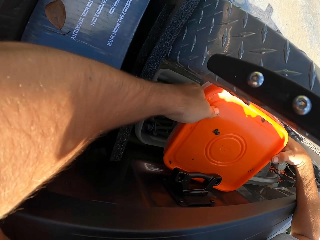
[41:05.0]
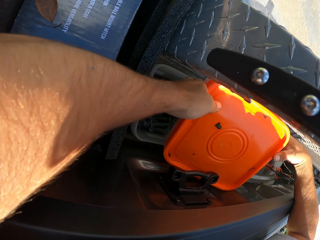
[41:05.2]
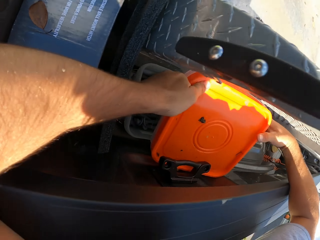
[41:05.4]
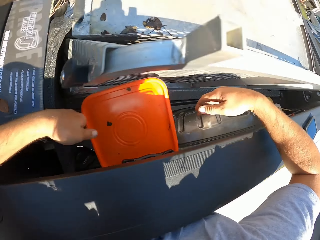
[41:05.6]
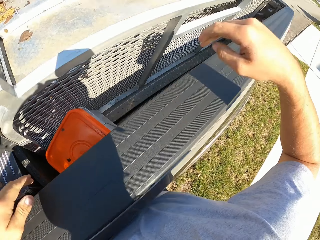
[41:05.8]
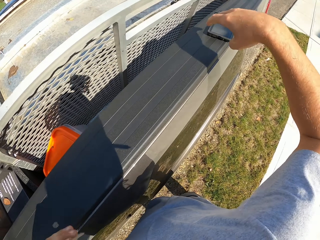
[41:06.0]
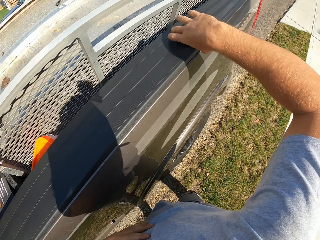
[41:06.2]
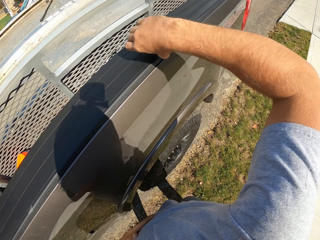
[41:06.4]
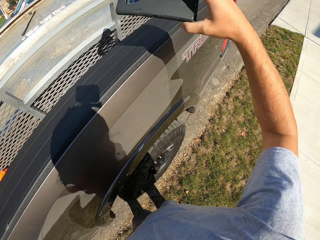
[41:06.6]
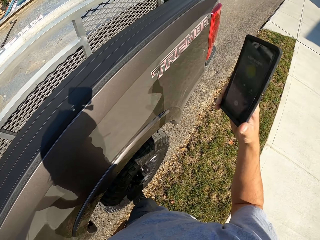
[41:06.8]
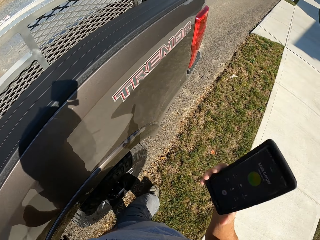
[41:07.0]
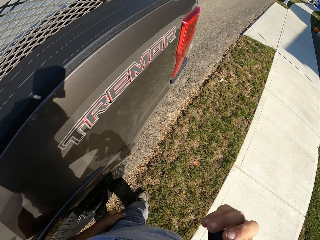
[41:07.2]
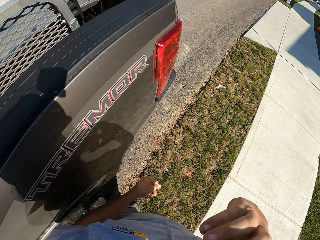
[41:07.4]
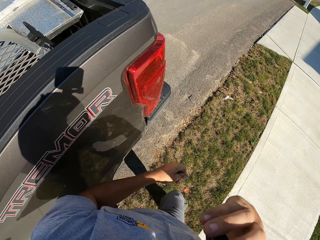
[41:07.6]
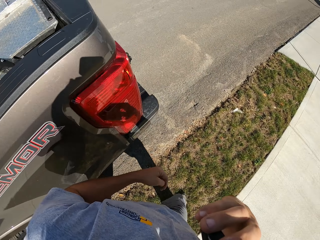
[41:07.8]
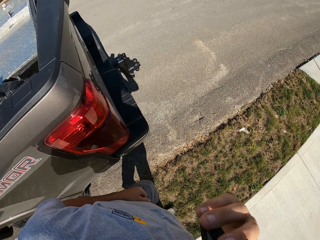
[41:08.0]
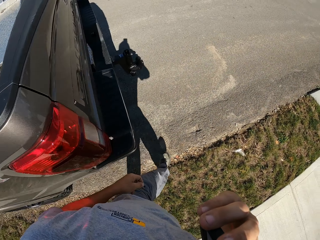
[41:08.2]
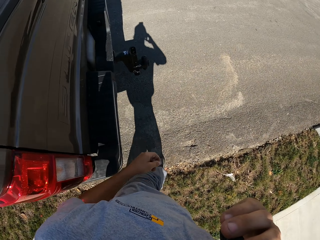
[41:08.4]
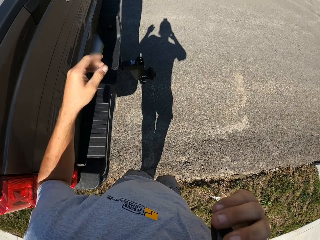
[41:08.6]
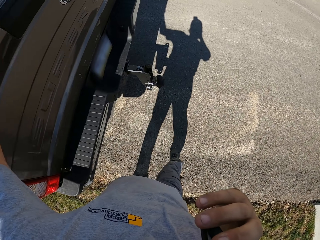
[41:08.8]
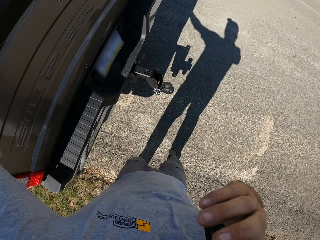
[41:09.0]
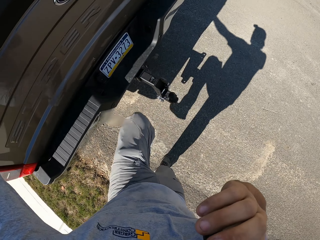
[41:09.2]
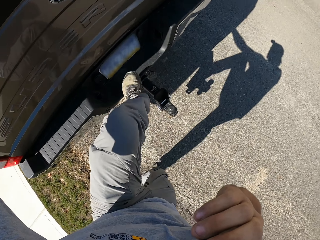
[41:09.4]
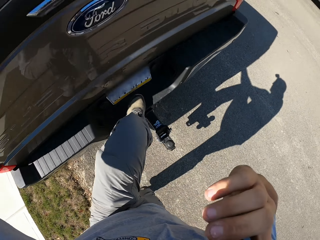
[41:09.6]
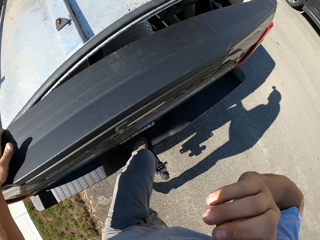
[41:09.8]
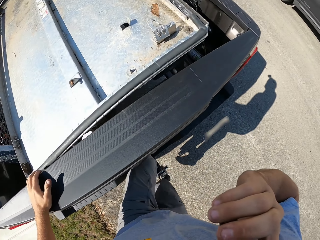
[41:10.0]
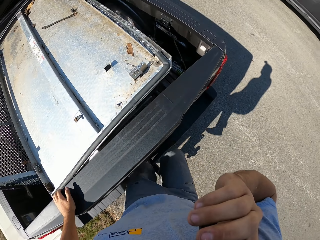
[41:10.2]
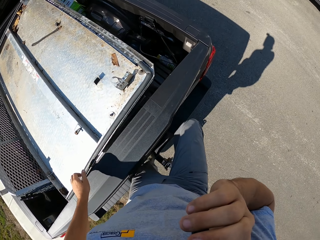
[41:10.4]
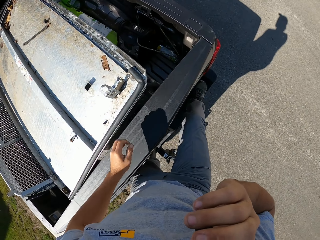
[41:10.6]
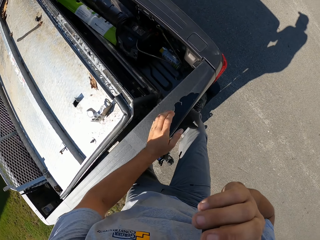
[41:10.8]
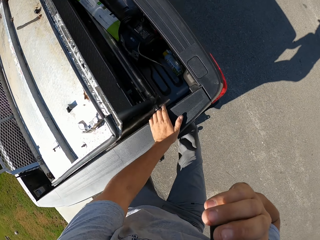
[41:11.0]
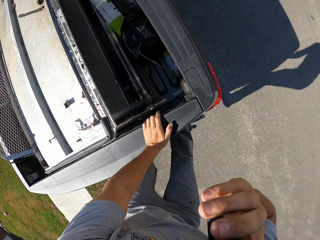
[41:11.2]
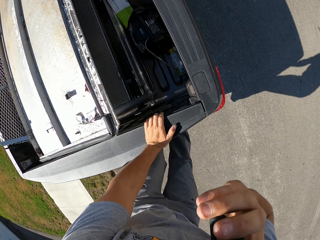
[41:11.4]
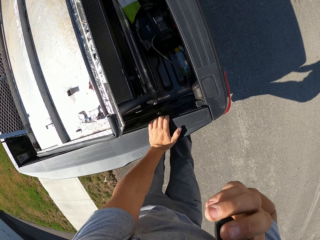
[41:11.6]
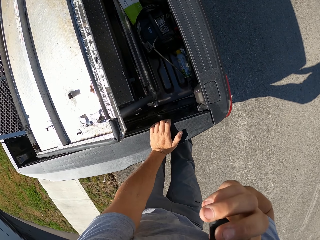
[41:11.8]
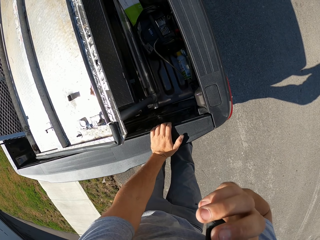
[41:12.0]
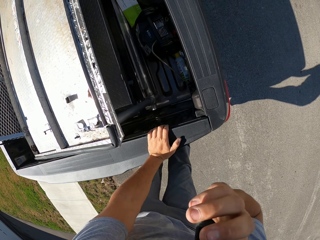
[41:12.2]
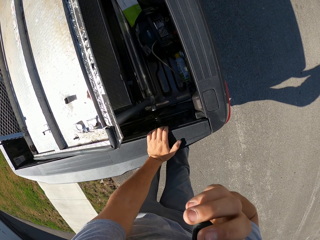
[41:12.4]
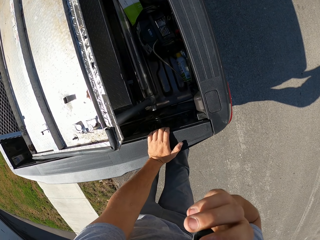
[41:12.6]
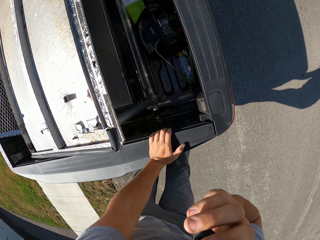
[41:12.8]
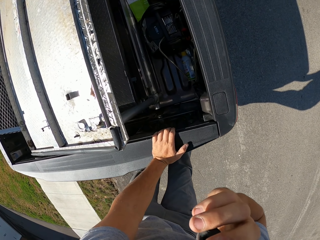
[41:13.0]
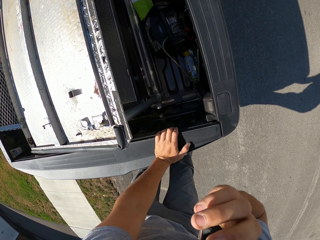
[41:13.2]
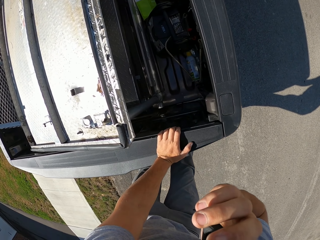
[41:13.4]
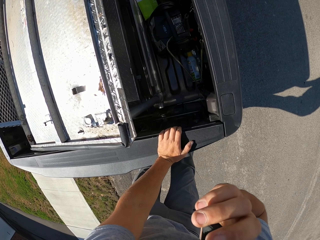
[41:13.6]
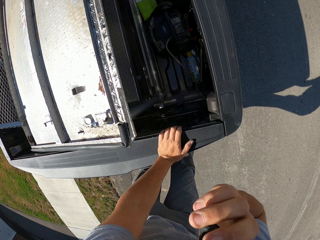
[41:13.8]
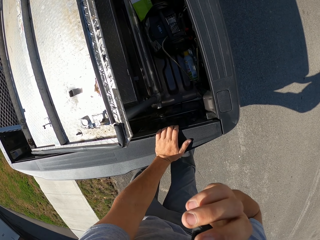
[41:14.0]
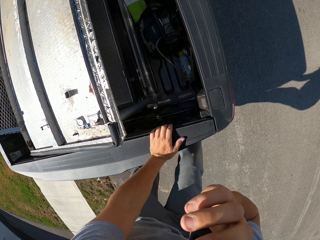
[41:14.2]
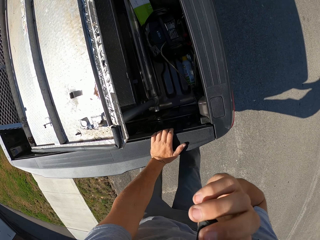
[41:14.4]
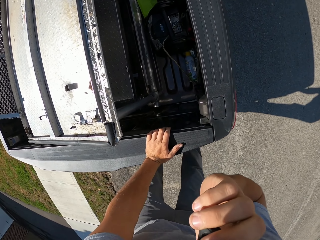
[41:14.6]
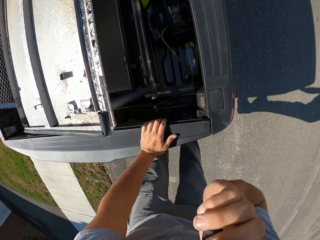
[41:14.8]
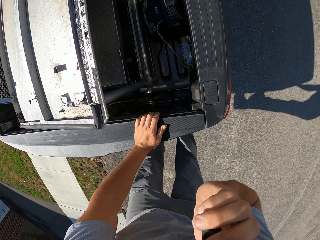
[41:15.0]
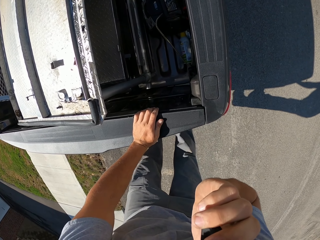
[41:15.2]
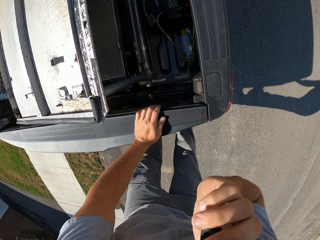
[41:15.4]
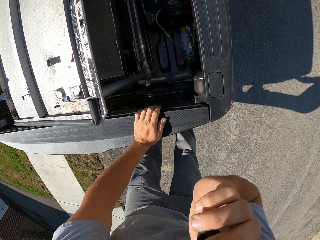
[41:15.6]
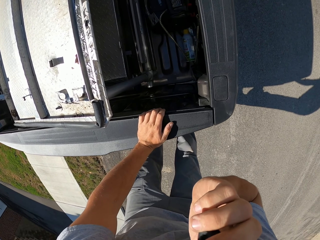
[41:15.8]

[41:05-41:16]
The camera wearer releases the hands from the container. They pick up the phone. They walk around the truck. They climb the truck. They jump at the back of the truck. They stare at the truck. They stand at the back of the truck for a while.

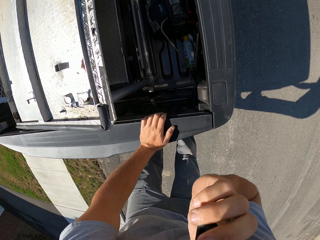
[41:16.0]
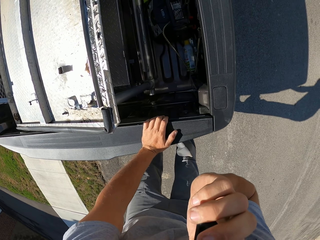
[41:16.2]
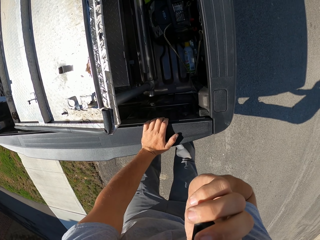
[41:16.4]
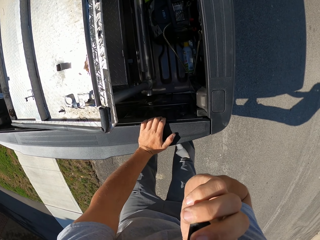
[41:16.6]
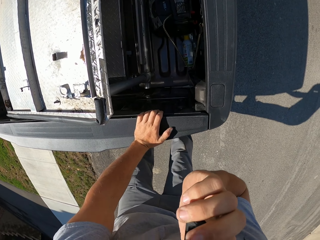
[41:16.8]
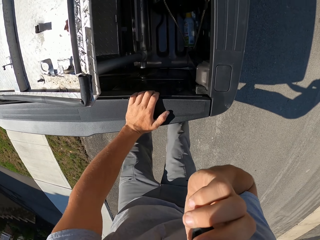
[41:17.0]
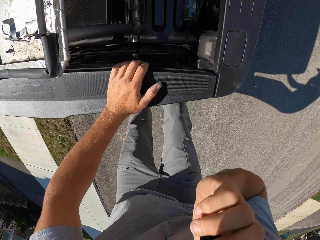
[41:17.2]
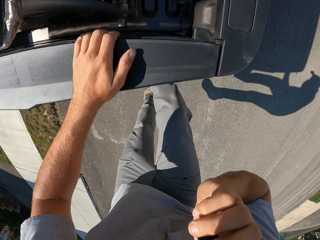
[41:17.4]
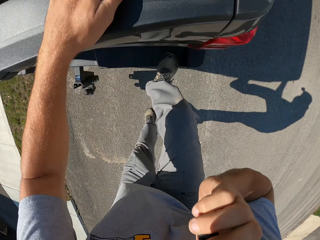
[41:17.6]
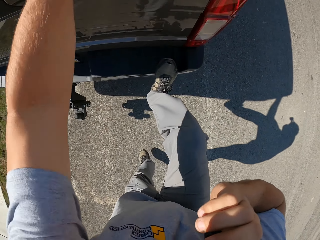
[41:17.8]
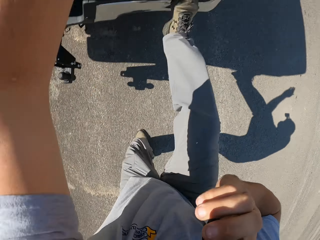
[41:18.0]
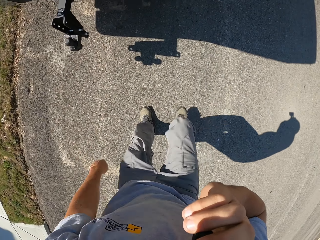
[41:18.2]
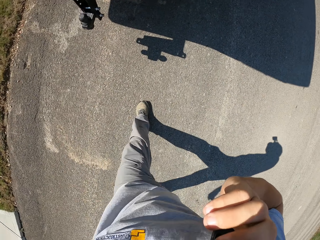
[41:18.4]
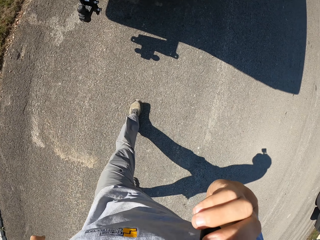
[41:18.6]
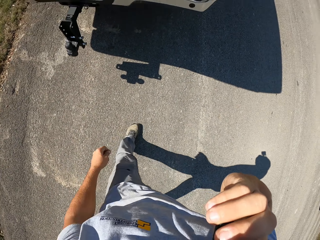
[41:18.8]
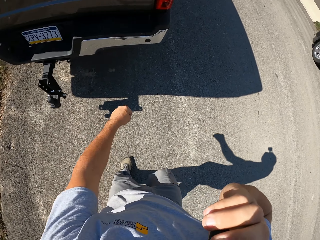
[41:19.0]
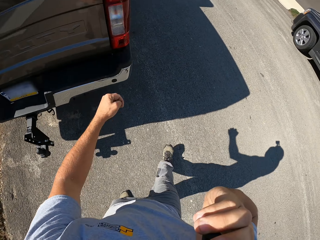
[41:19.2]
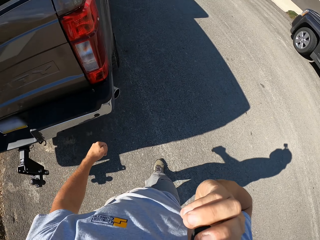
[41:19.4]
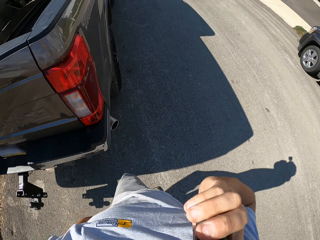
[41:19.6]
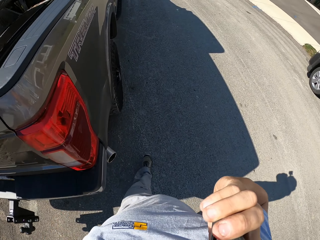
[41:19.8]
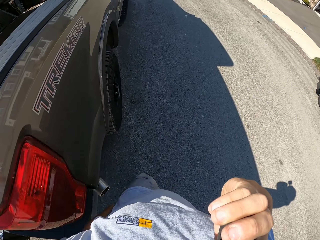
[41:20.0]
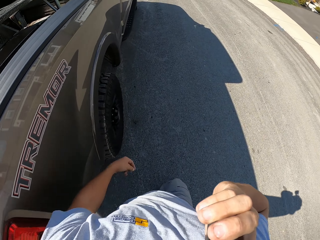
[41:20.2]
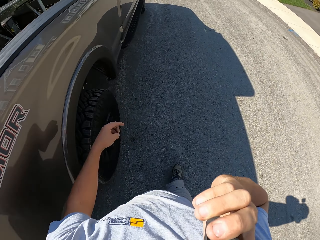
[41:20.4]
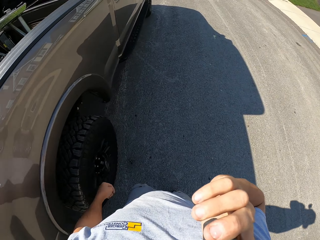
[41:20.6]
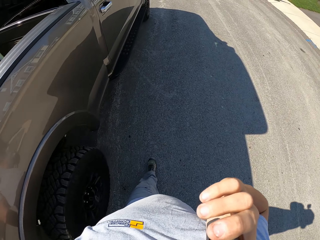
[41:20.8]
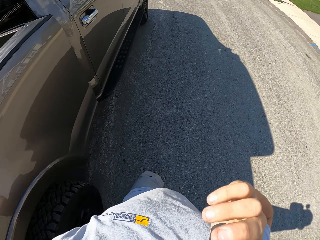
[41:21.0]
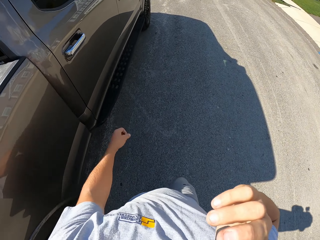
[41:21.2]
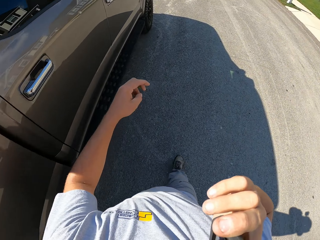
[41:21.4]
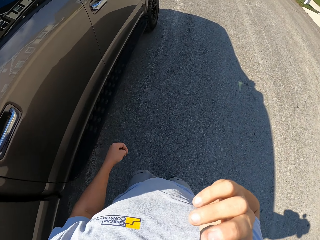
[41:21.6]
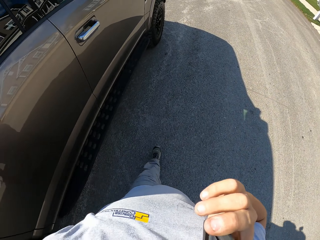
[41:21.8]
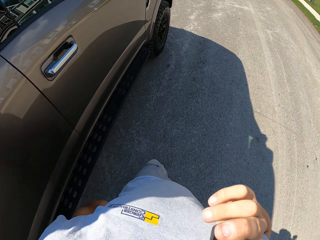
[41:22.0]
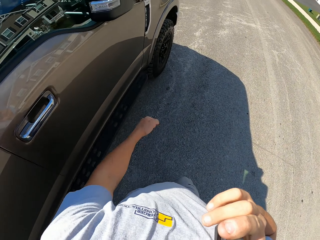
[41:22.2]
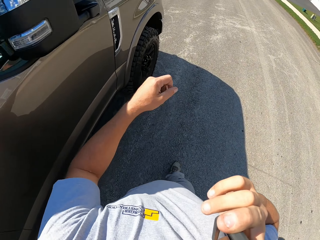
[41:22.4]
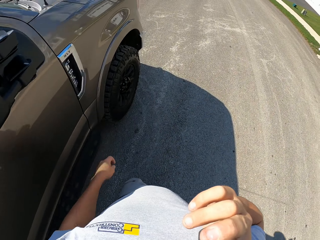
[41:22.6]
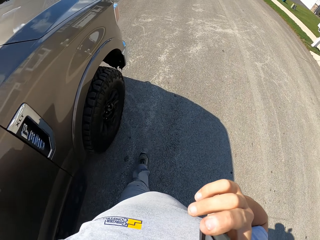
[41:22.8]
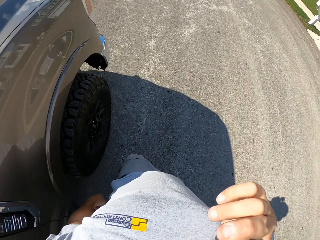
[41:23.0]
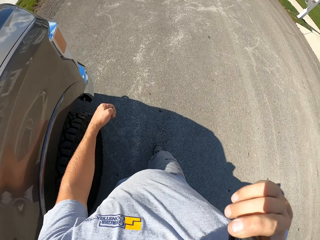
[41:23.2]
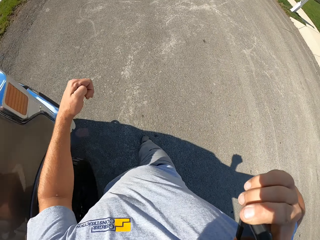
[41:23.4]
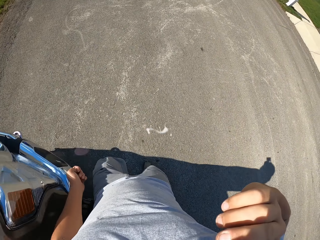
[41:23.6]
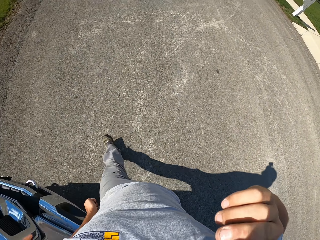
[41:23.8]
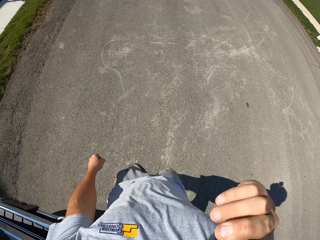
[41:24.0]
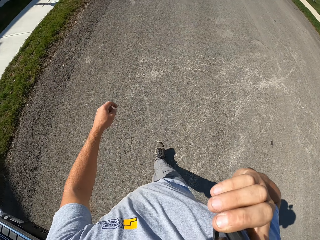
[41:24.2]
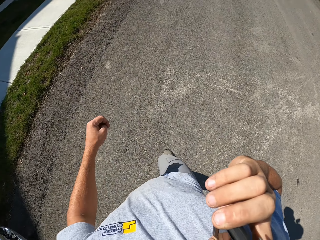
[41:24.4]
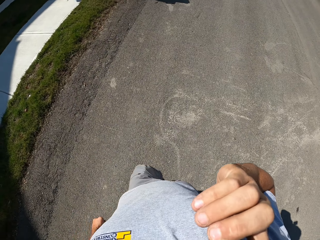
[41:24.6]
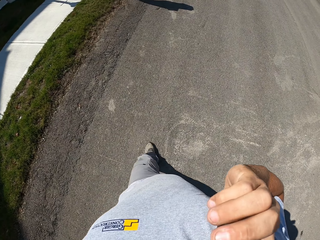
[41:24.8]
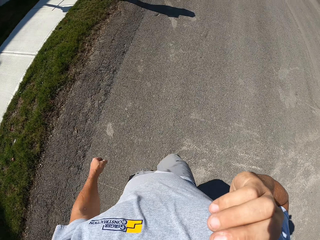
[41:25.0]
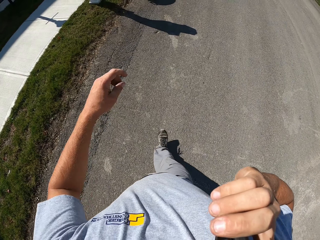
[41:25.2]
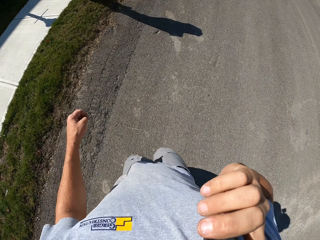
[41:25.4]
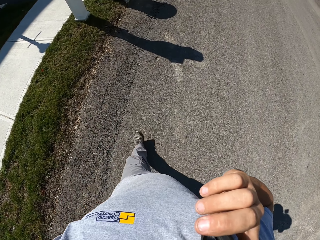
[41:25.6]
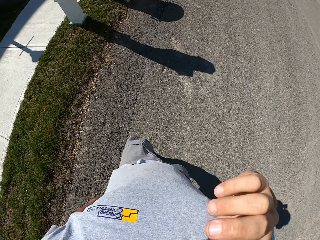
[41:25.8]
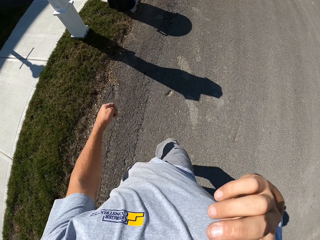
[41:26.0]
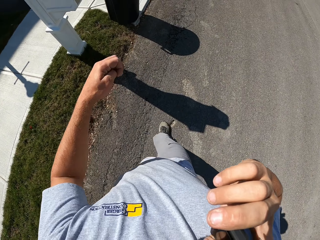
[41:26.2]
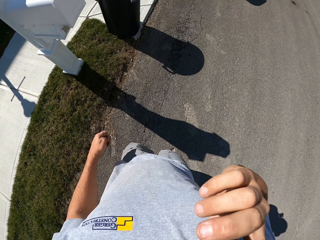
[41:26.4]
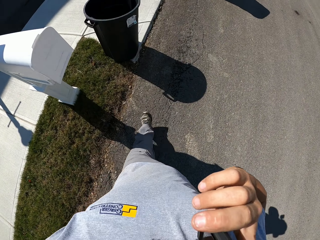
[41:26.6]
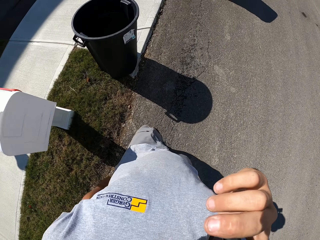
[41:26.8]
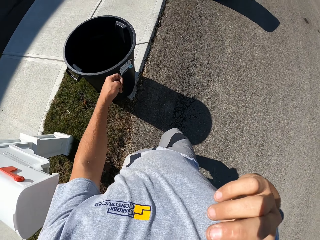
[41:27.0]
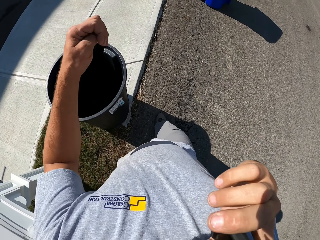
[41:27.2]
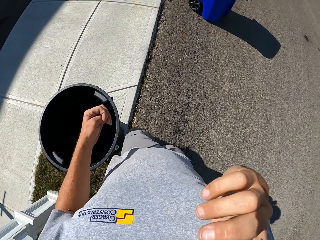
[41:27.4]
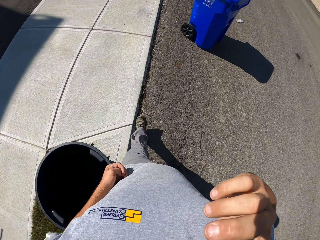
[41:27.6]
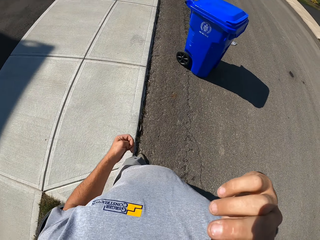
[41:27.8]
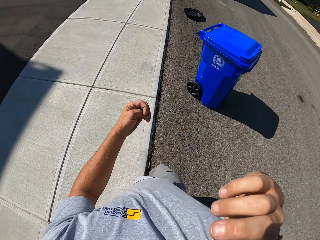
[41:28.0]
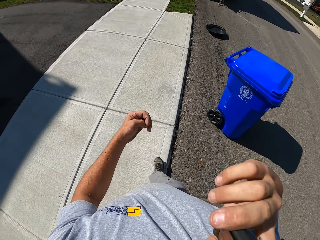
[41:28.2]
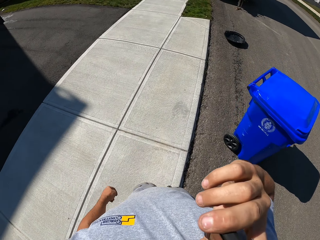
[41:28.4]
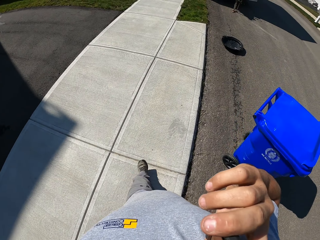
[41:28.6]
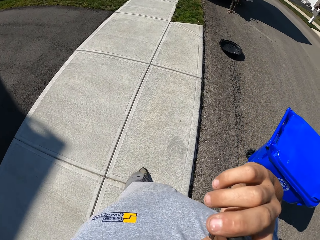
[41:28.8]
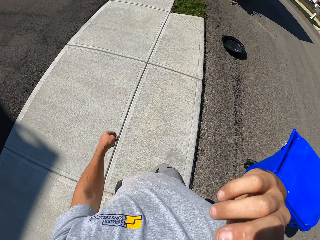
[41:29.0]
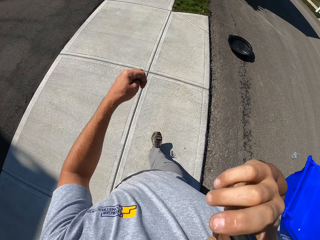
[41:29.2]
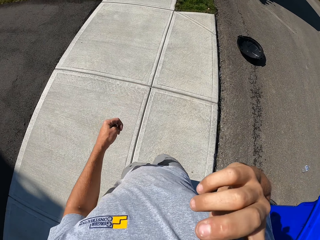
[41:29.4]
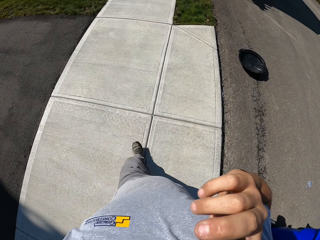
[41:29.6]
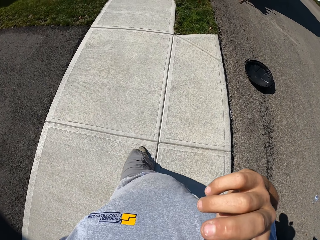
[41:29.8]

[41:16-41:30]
The camera wearer jumps down the truck. They step out off the truck. They walk towards another truck. They walk around the truck. They walk away.
